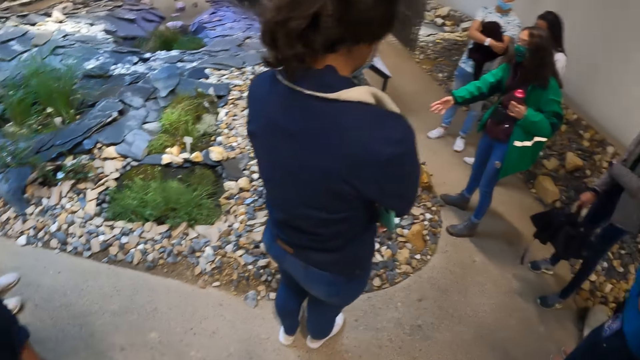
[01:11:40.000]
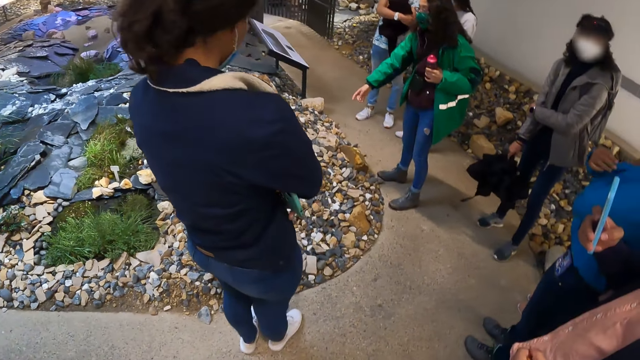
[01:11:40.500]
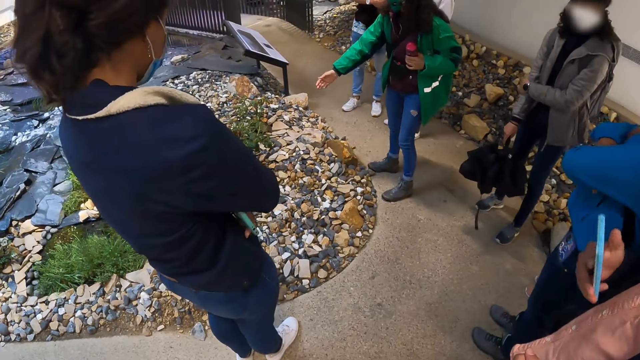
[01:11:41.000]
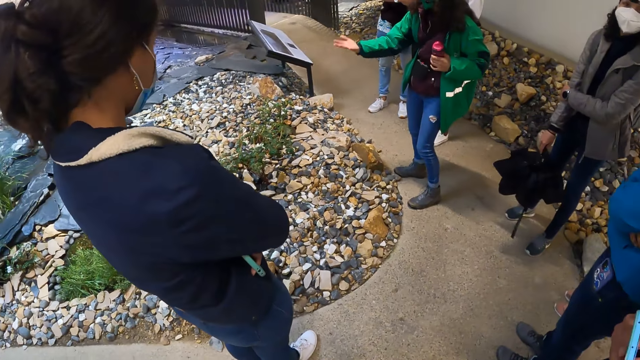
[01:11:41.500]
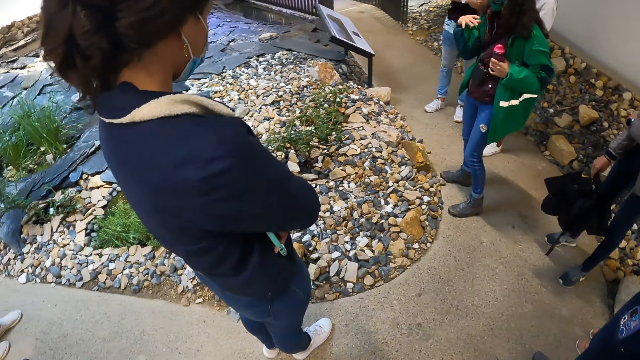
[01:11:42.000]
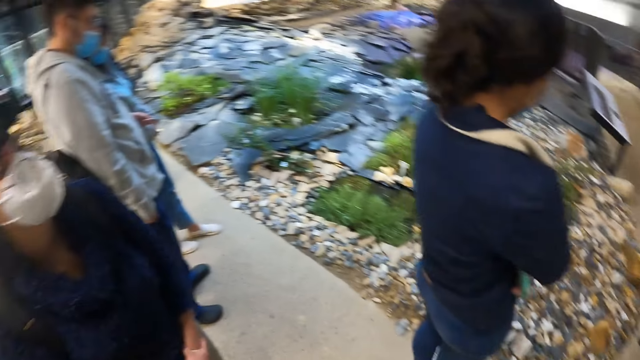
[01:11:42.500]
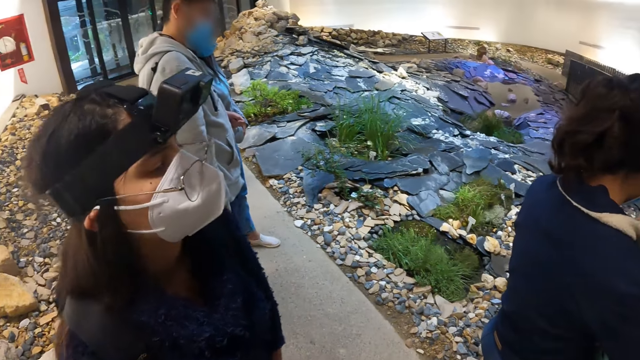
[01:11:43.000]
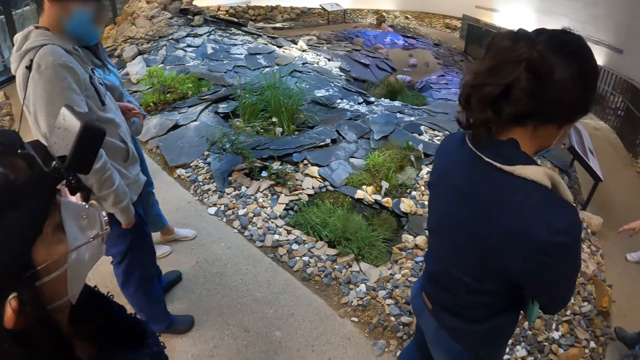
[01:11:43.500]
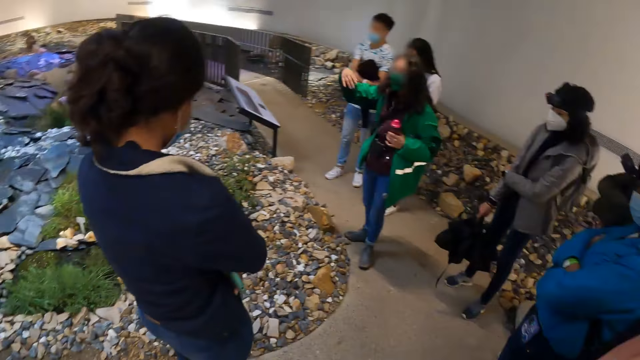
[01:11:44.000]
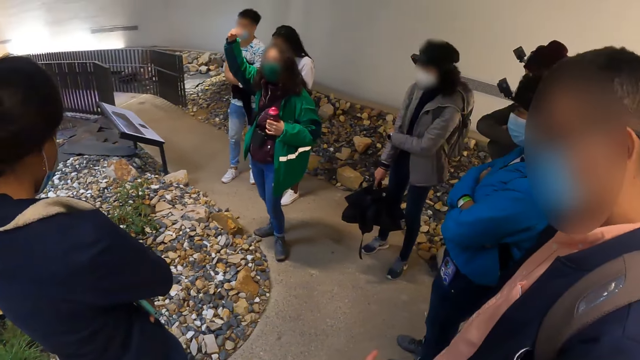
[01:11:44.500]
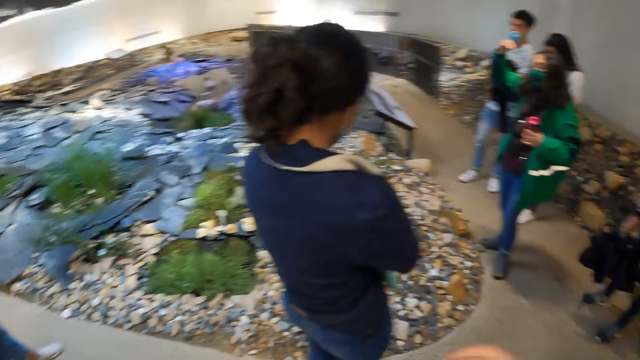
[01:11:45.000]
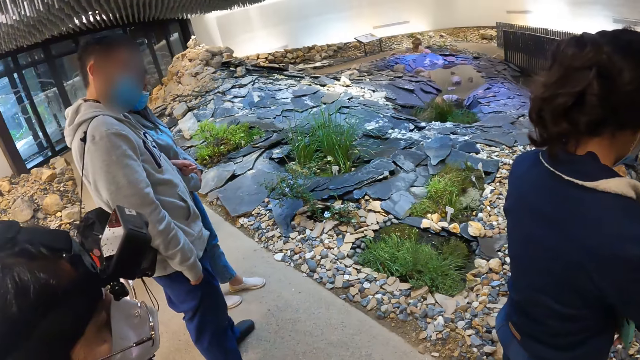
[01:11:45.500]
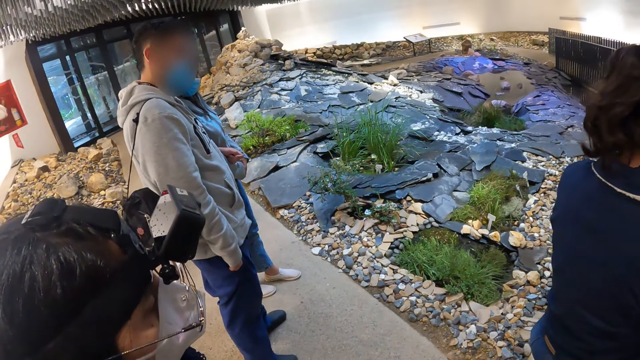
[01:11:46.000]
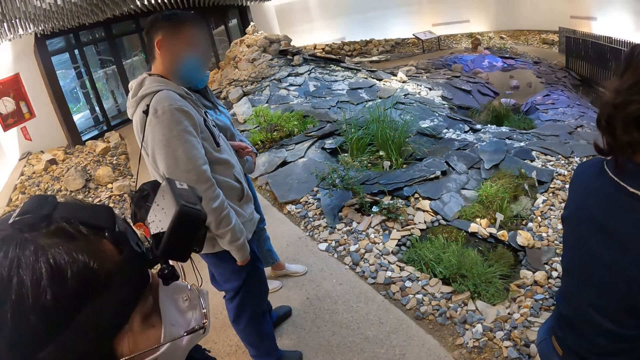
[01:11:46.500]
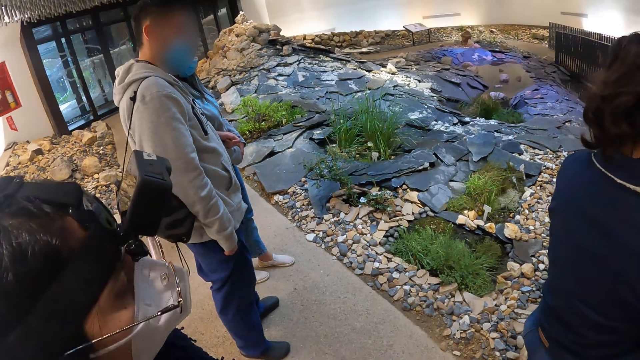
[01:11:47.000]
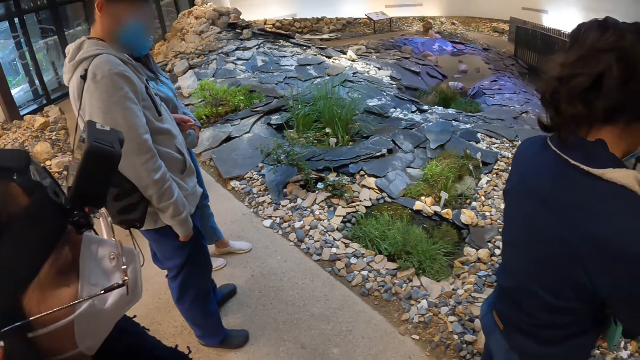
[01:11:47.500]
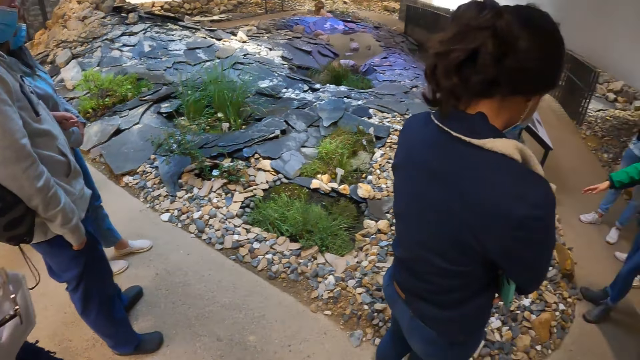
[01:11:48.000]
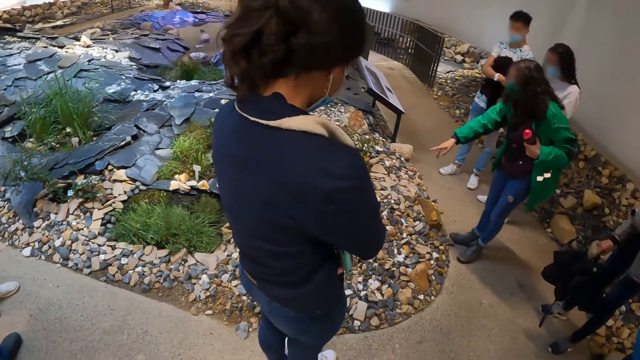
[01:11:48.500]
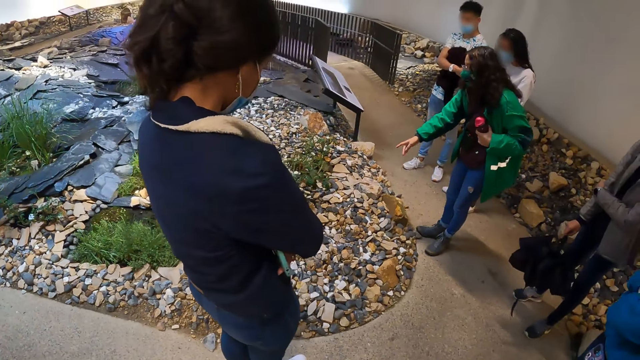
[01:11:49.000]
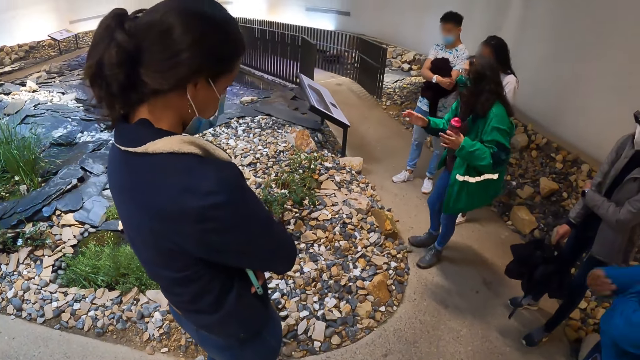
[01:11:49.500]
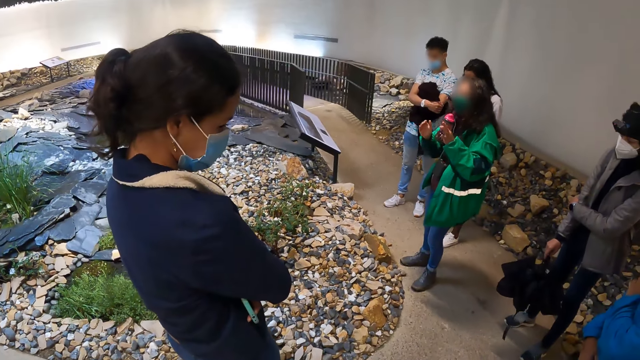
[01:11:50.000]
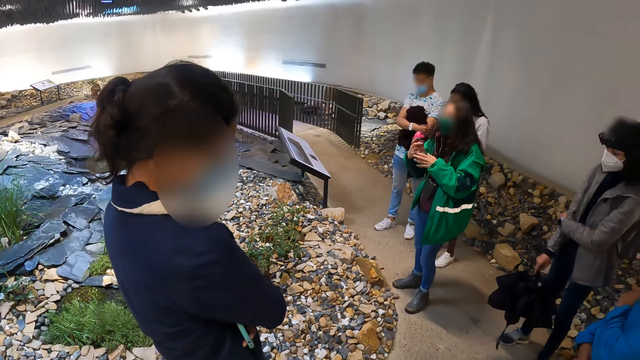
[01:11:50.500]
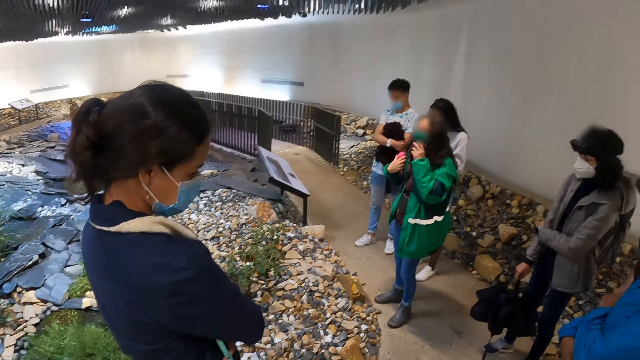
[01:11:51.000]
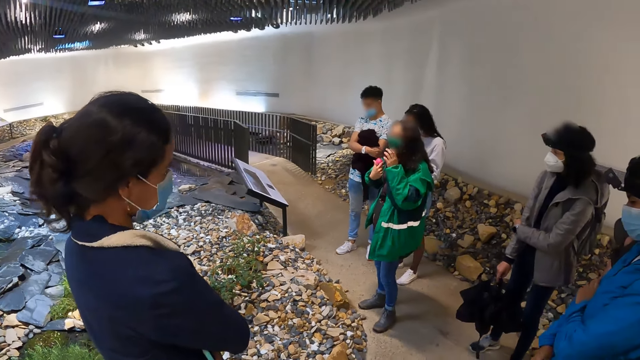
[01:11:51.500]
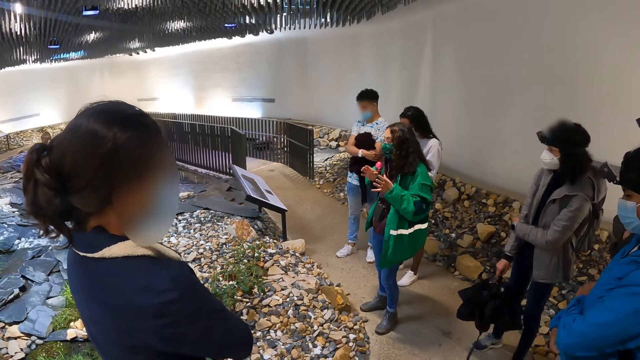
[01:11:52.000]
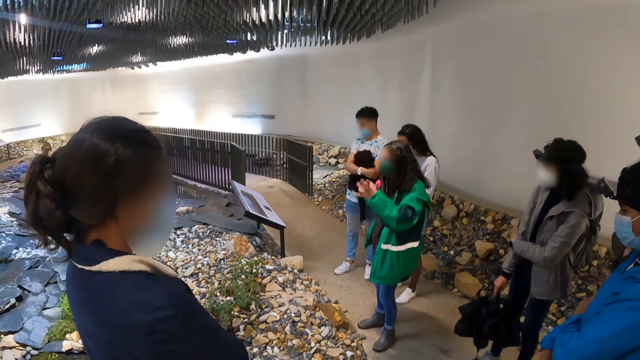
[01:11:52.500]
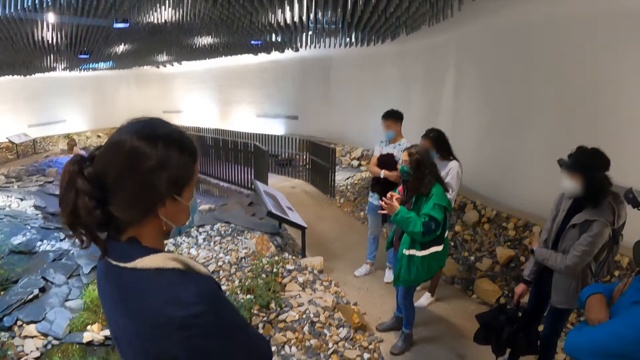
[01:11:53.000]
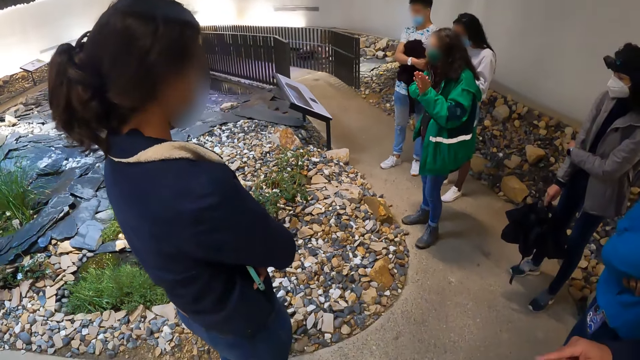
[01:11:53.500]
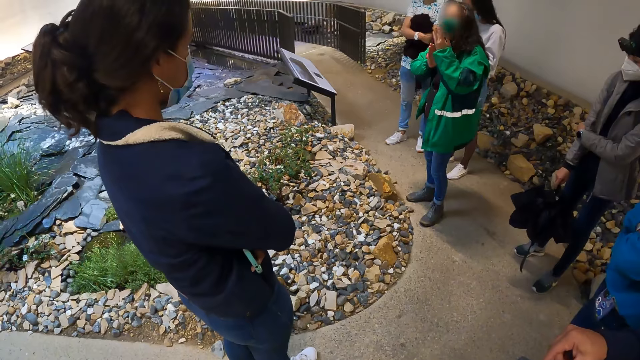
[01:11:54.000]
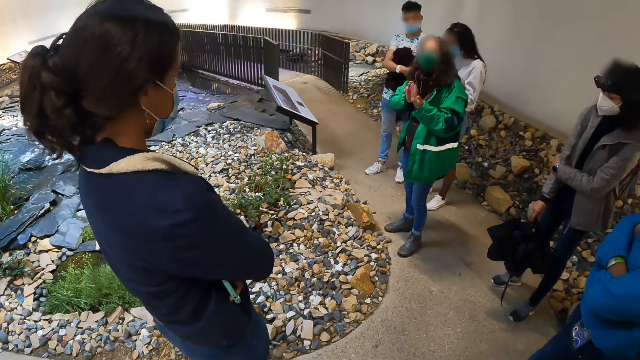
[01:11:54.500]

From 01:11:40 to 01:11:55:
The camera wearer looks around. A woman demonstrates around.

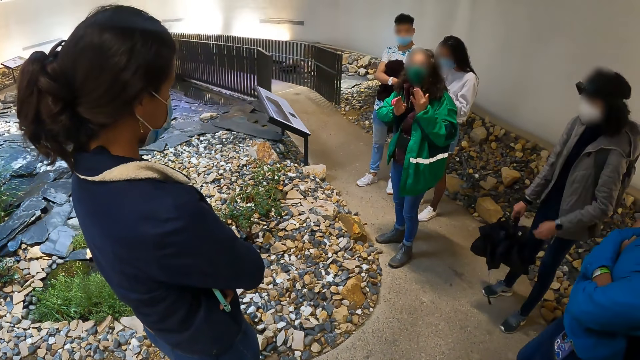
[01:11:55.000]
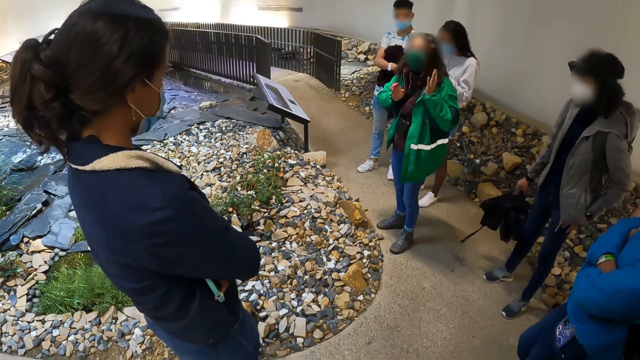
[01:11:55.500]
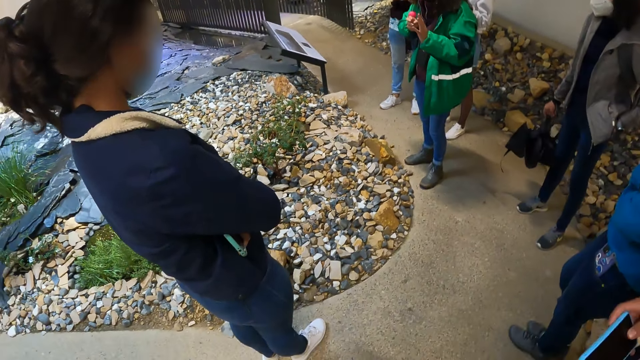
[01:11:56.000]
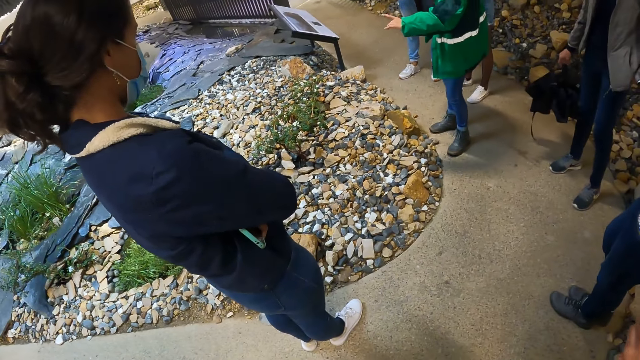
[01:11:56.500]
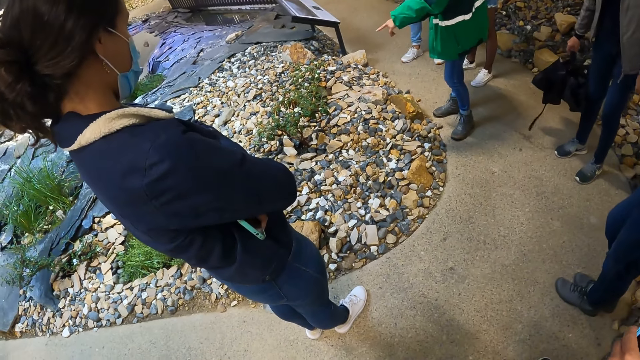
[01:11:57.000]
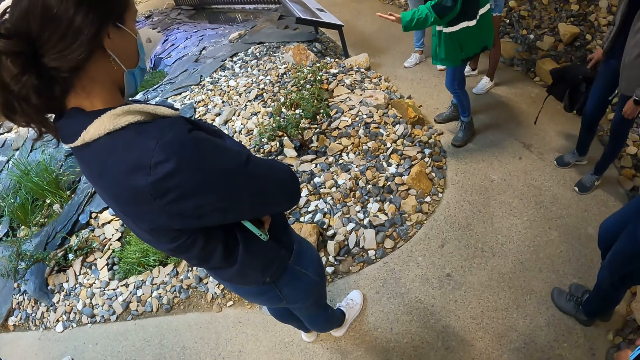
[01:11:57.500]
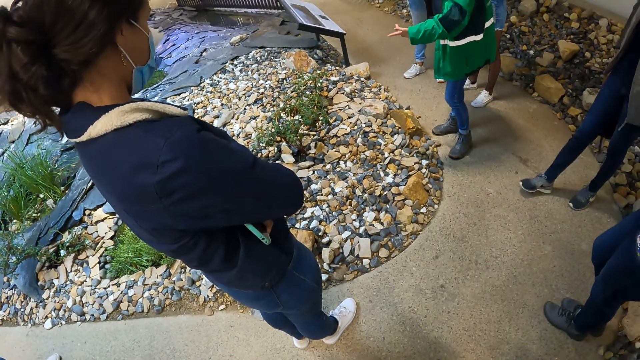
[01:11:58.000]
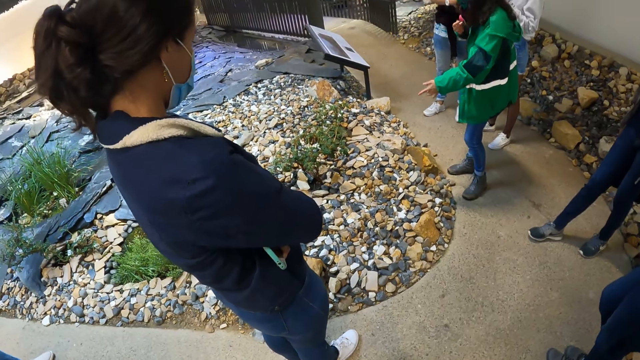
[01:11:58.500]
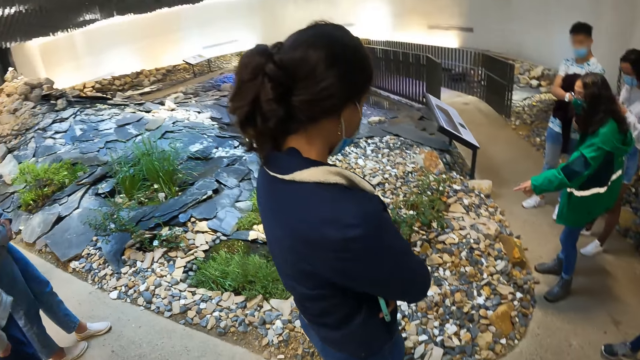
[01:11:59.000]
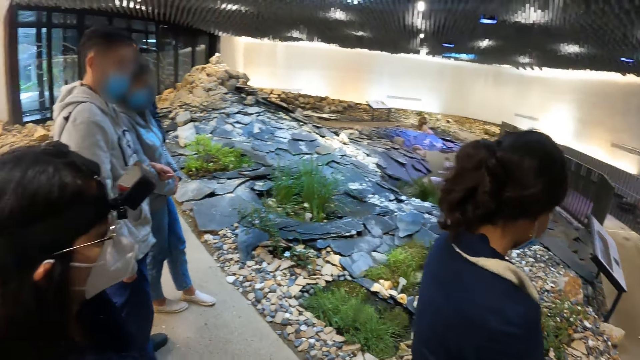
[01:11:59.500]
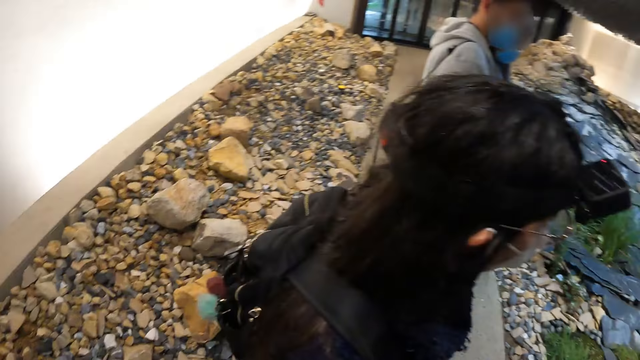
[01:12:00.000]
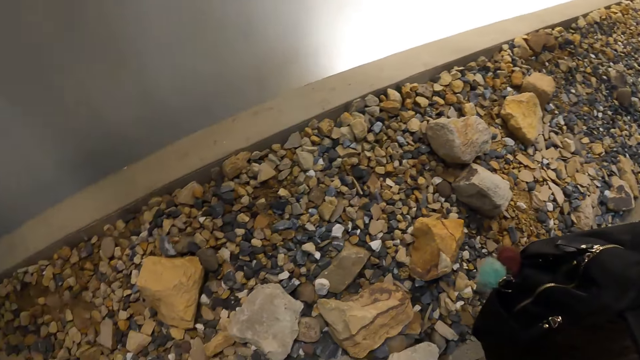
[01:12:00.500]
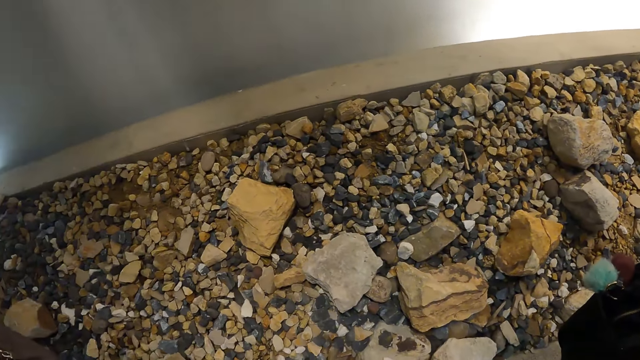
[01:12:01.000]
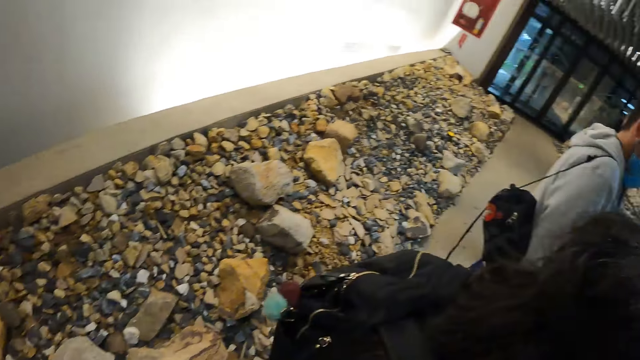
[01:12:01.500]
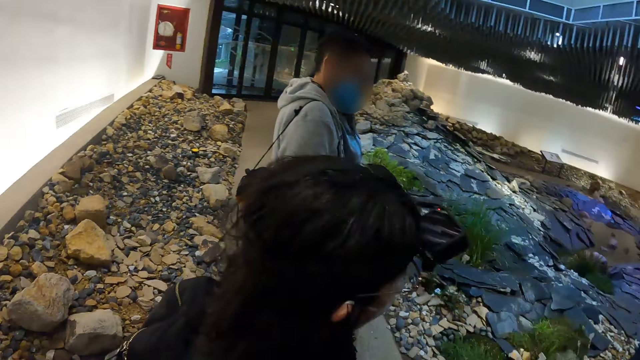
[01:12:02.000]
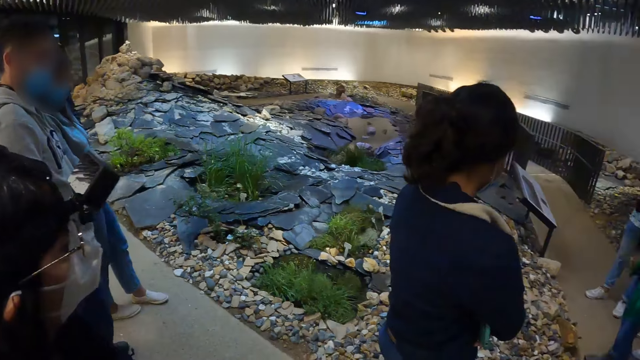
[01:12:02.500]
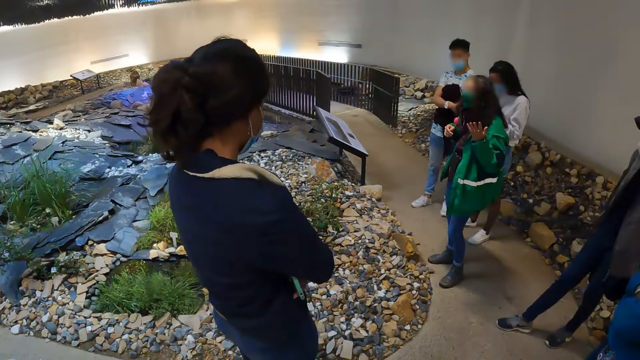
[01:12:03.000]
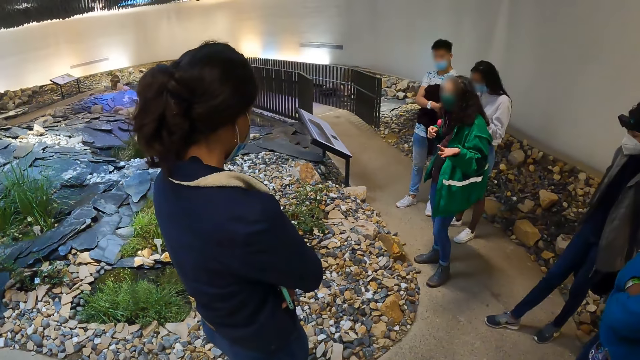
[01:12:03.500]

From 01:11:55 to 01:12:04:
The camera wearer looks around.
